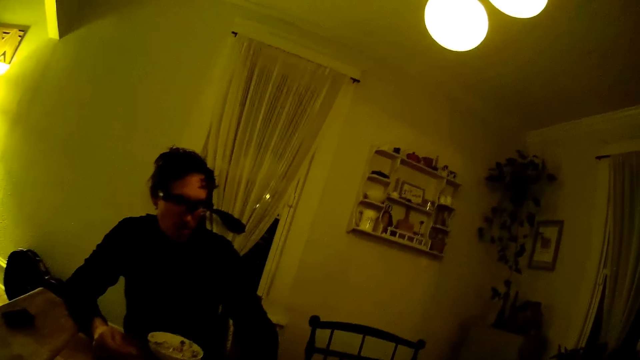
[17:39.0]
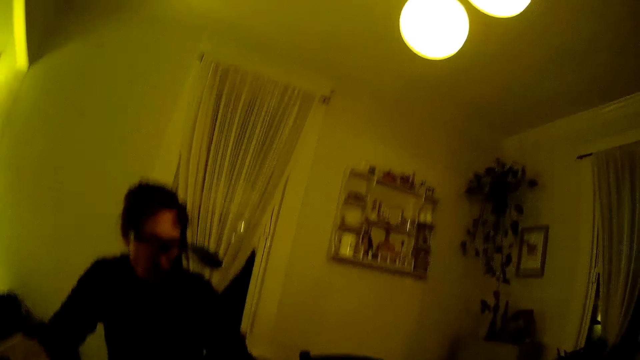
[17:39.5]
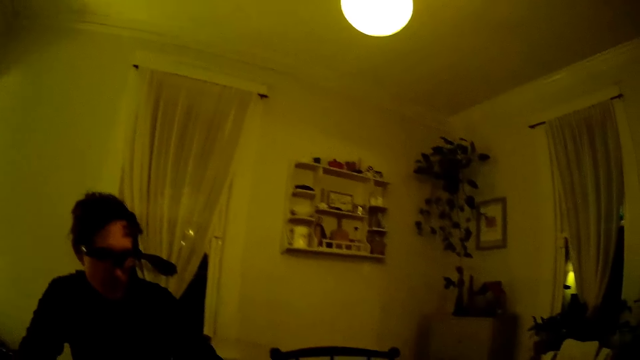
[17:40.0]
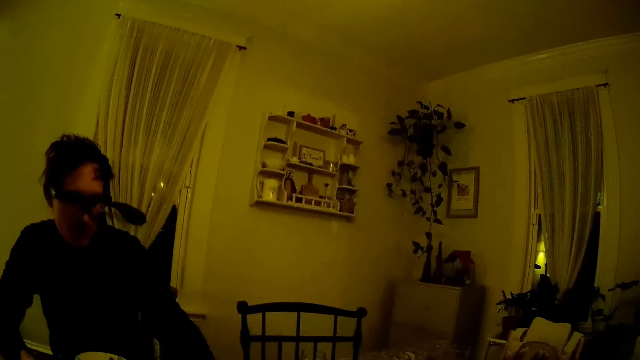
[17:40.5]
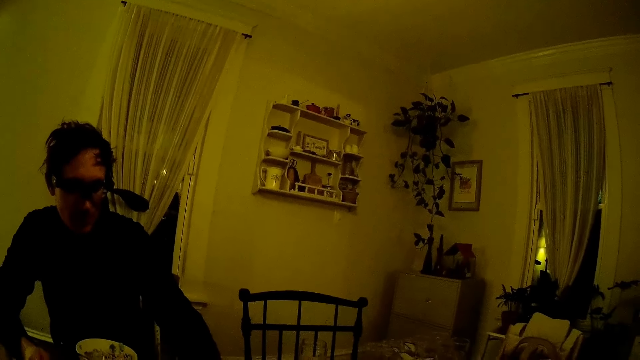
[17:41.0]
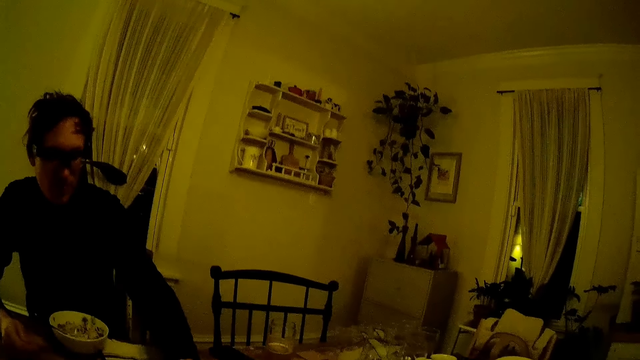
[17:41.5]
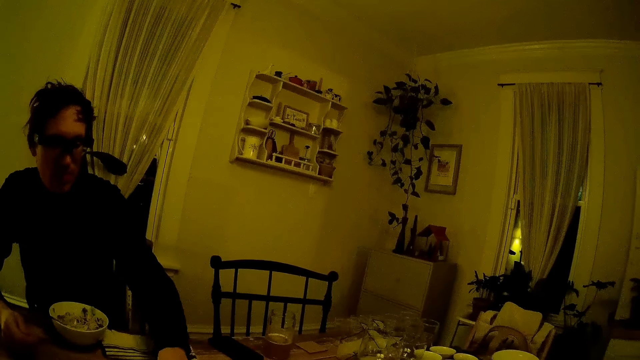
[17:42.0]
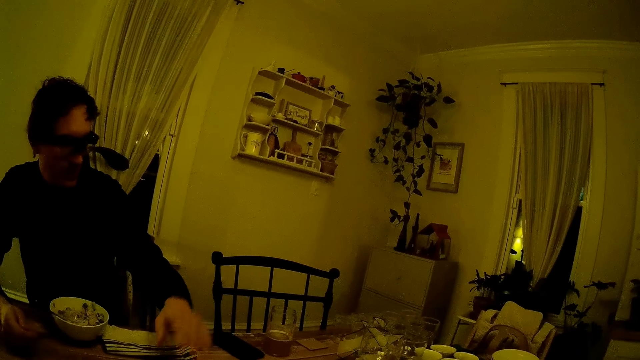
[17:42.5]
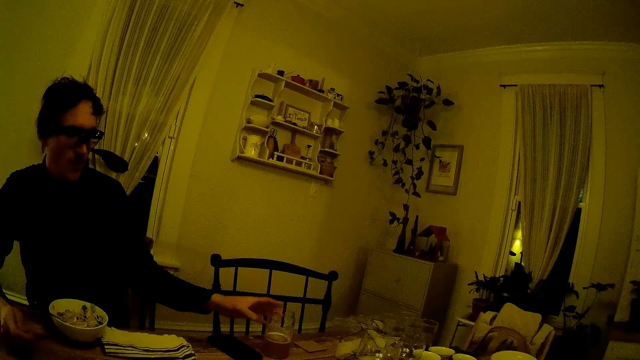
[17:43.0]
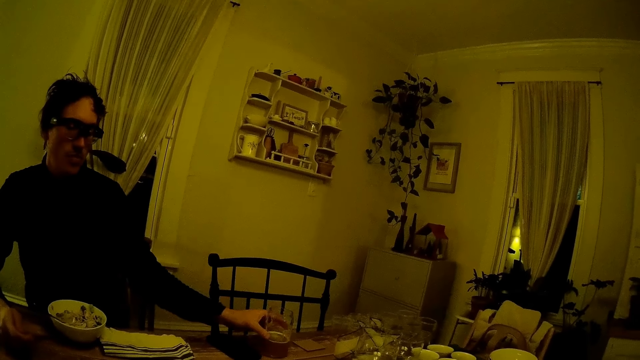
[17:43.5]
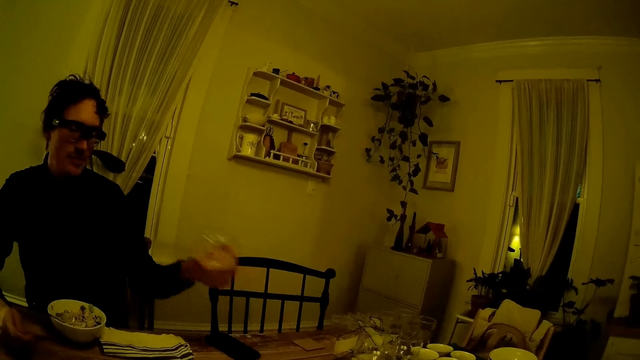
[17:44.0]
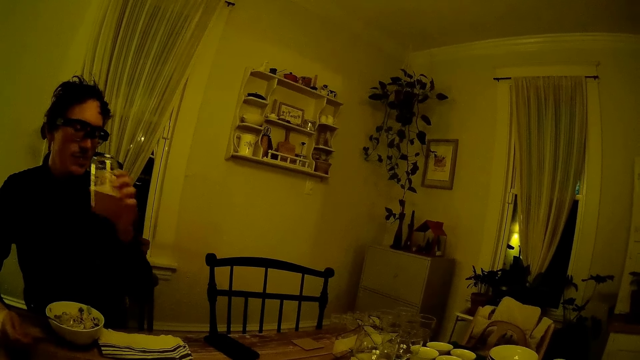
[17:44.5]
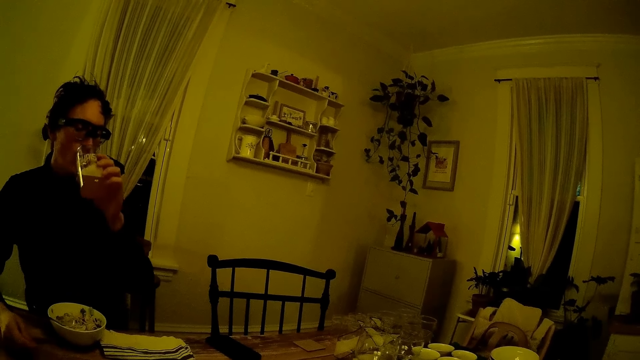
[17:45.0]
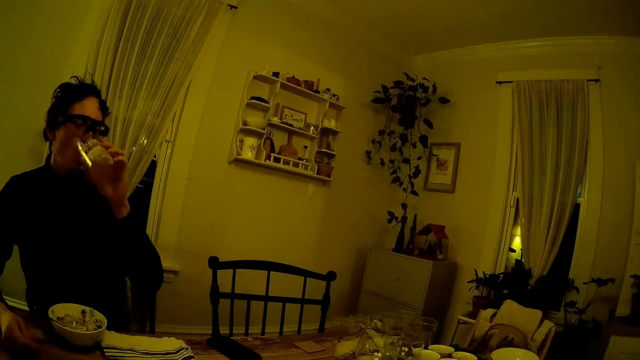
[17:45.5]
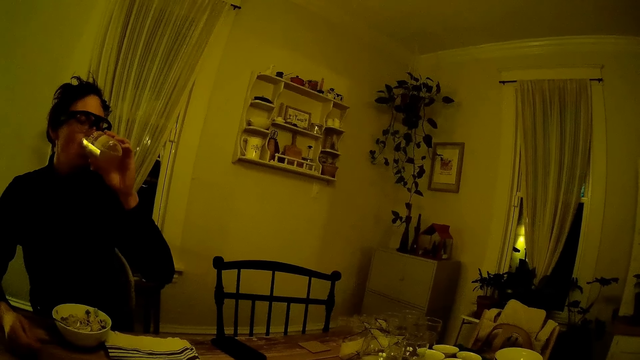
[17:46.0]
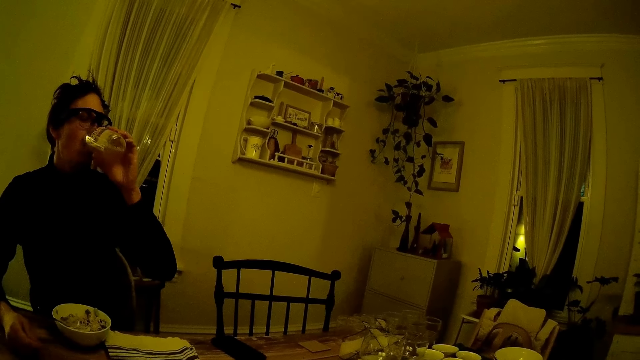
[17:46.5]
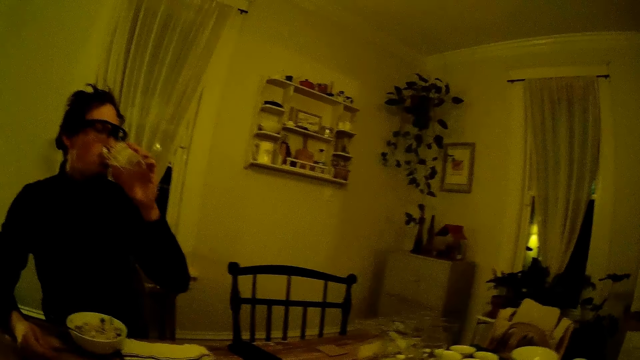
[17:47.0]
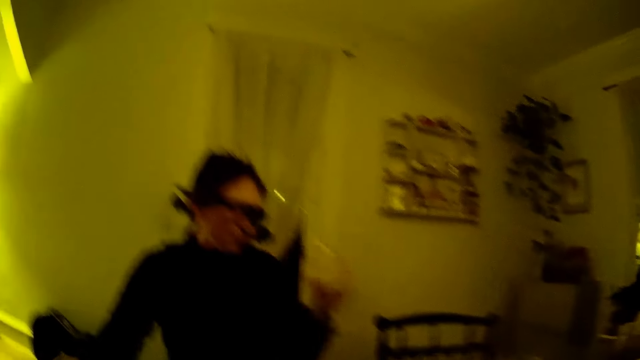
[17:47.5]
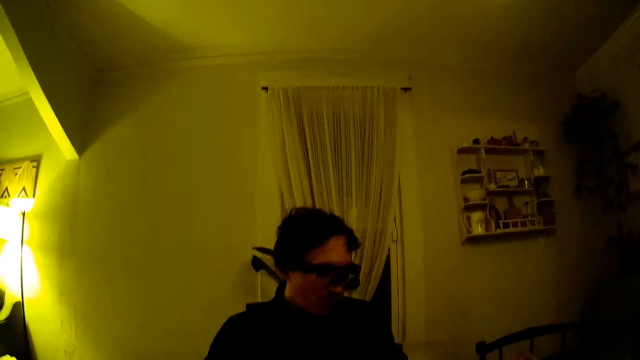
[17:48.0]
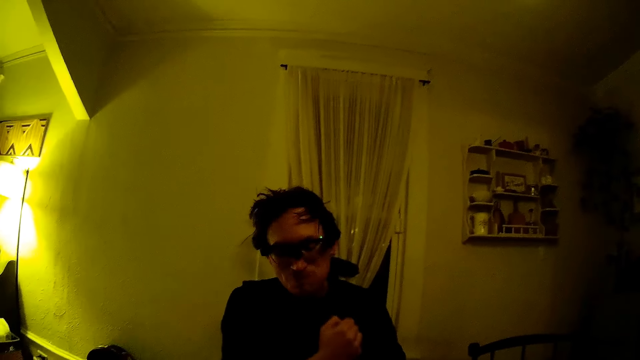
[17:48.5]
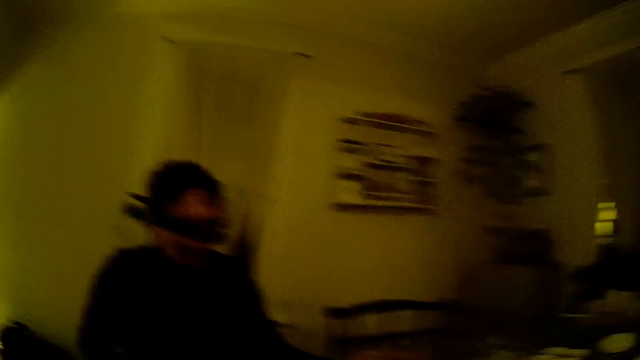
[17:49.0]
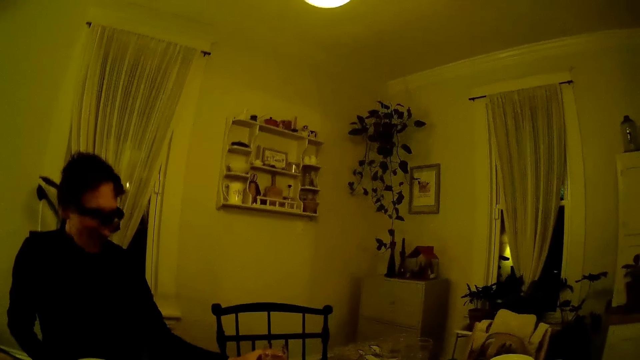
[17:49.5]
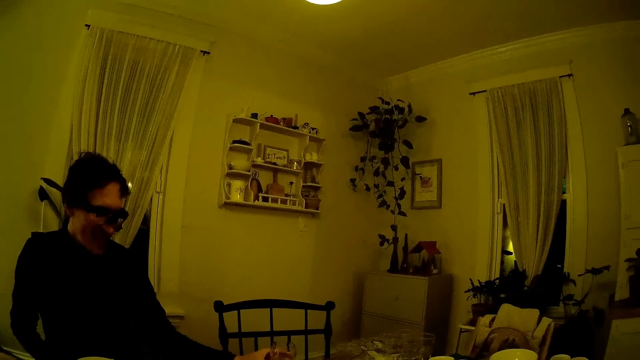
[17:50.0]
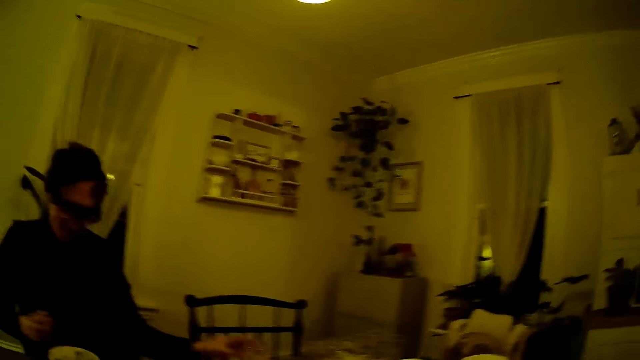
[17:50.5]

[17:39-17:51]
A man touches the table. The man picks the cup from the table with his left hand. He drinks from the cup in his left hand. He drops the cup on the table with his left hand.

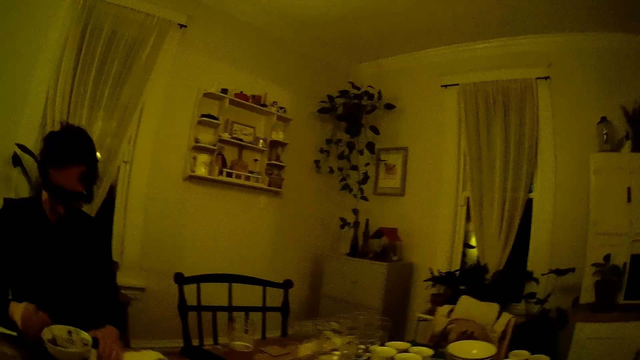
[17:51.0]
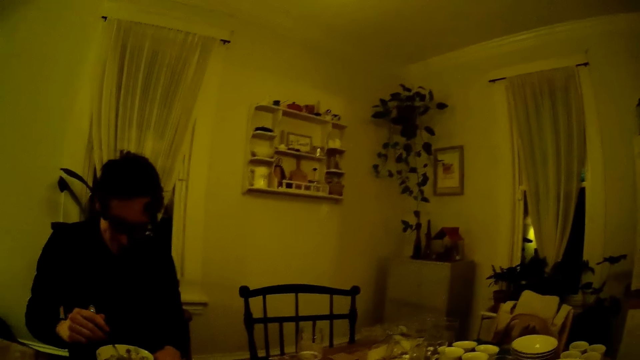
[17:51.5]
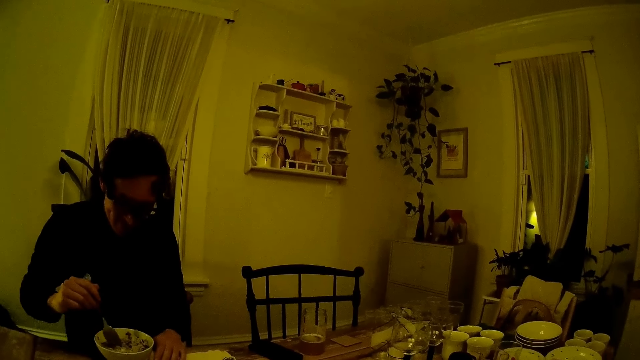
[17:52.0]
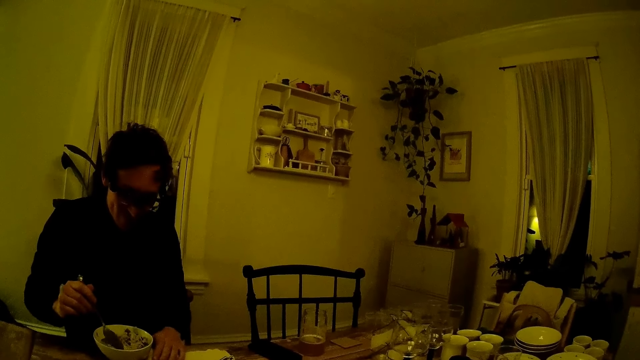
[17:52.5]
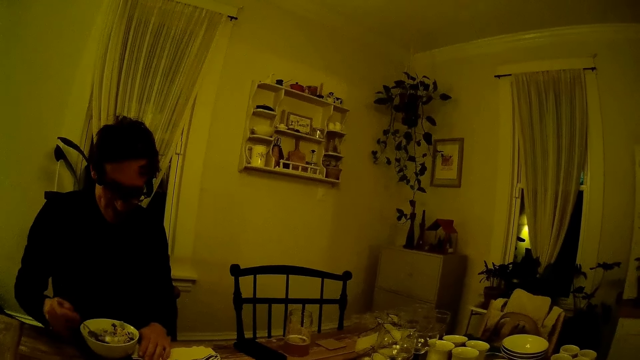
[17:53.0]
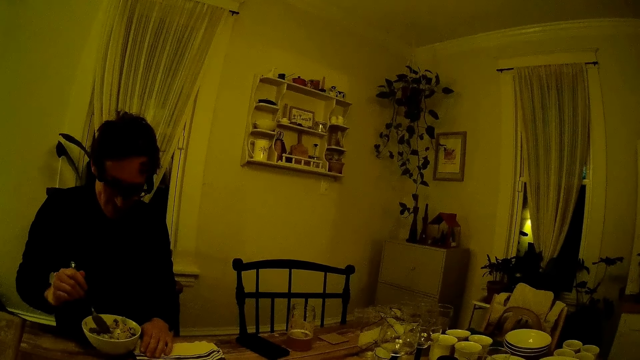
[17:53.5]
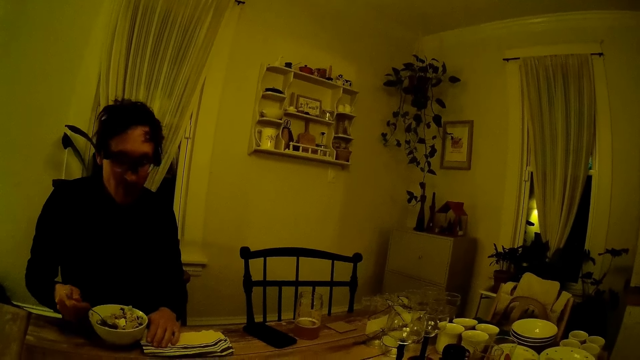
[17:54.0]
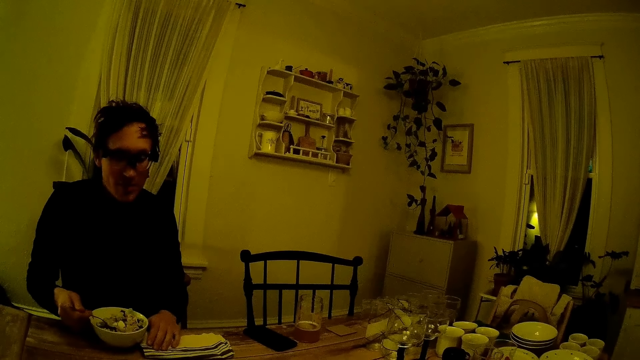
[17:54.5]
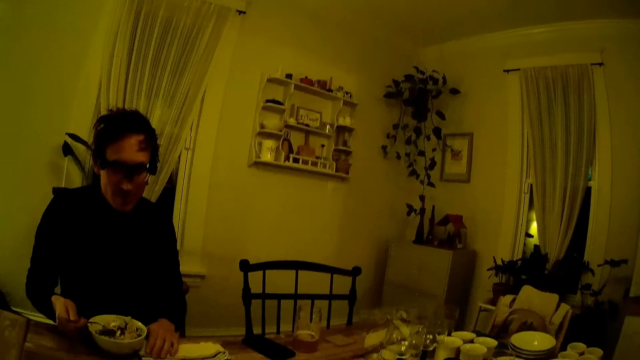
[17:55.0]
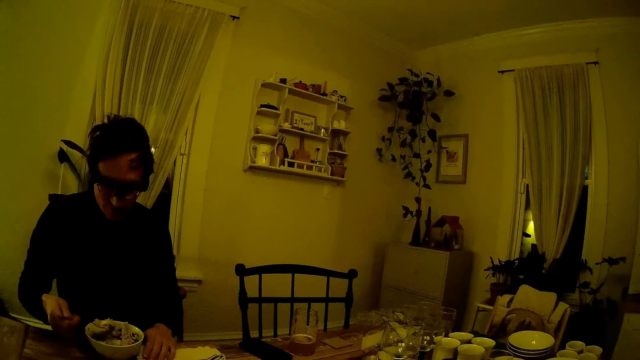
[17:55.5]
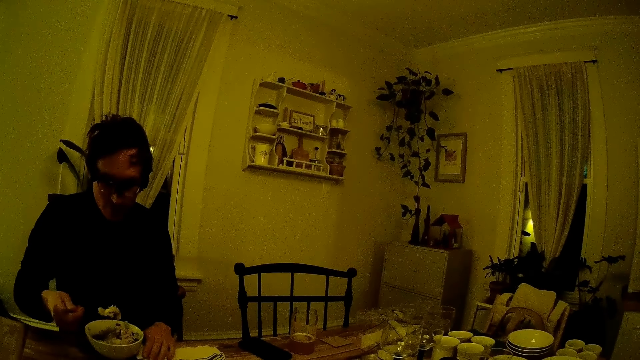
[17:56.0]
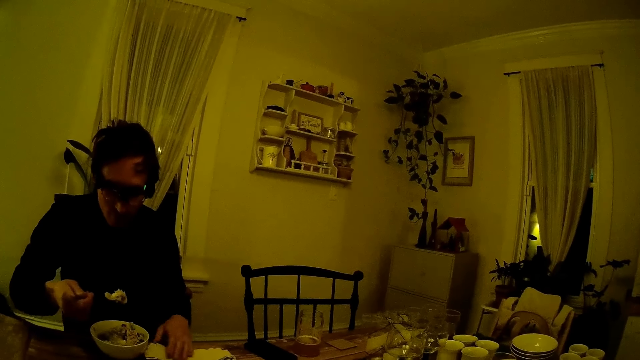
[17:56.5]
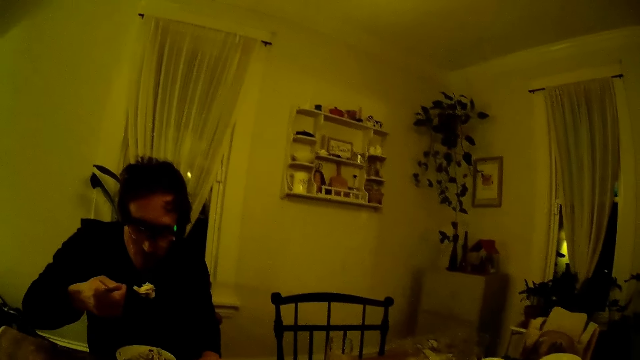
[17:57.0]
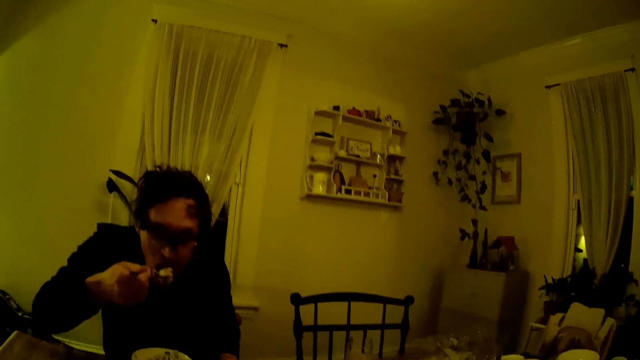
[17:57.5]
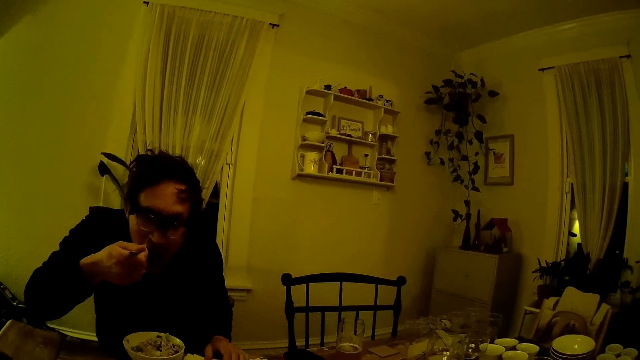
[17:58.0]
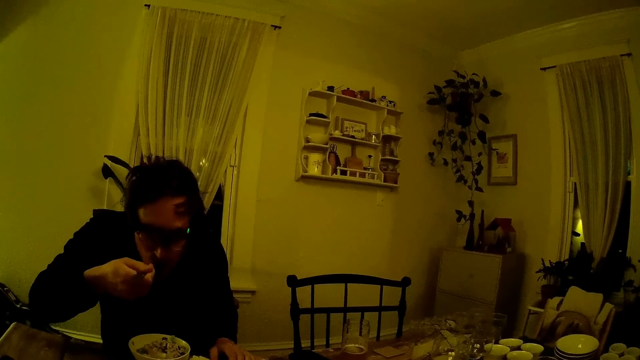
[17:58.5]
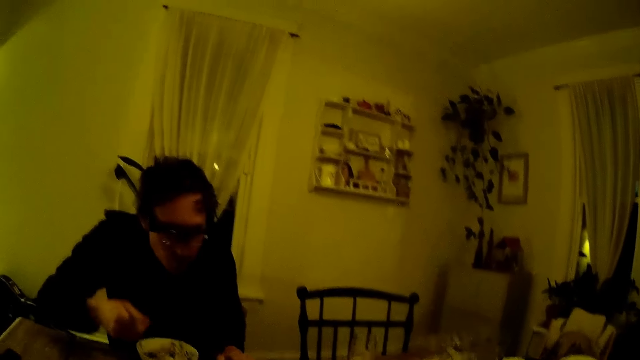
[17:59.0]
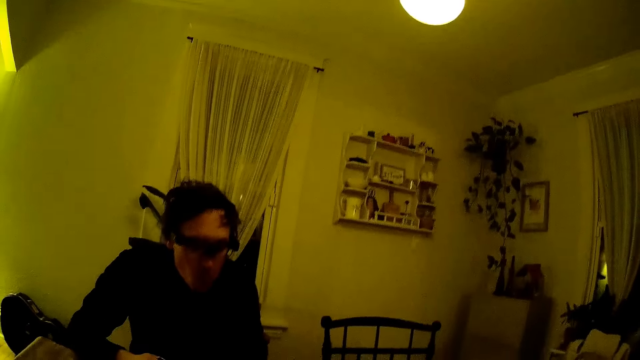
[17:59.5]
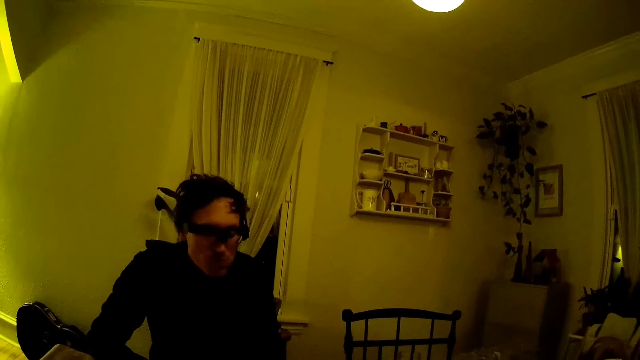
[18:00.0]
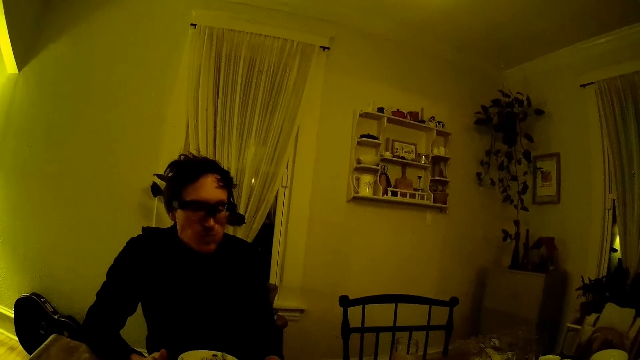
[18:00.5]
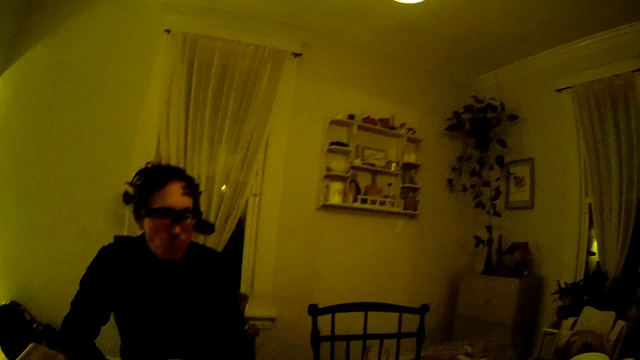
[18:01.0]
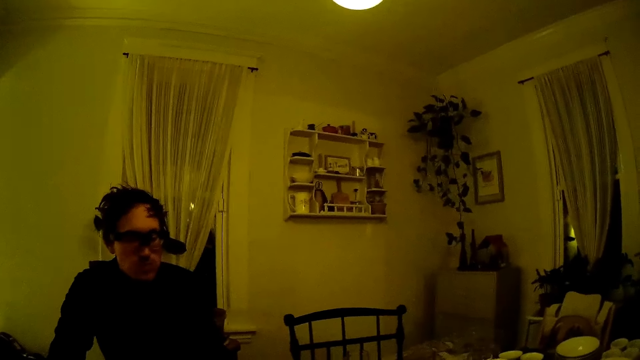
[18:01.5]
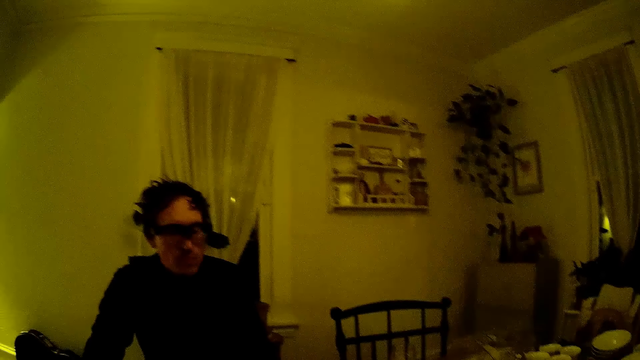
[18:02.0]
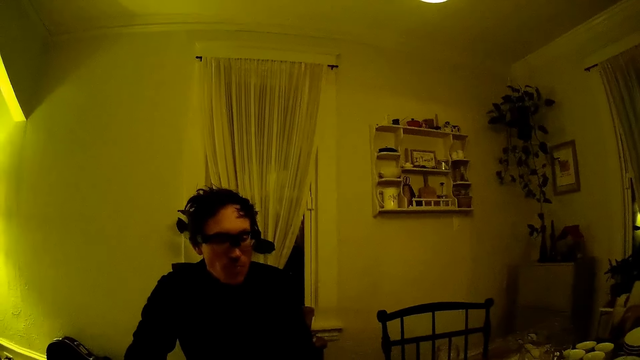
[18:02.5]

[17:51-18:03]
The man picks at the cereal with the spoon in his right hand. The camera wearer speaks to the man. The man eats the cereal with the spoon in his right hand.
